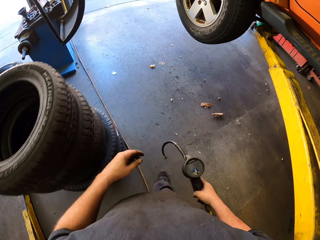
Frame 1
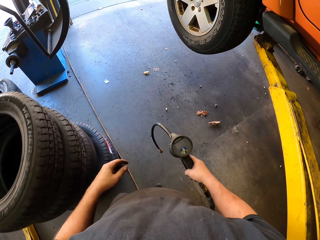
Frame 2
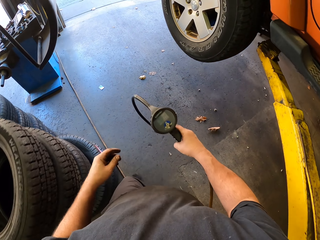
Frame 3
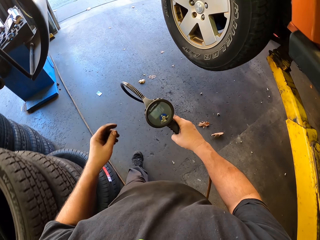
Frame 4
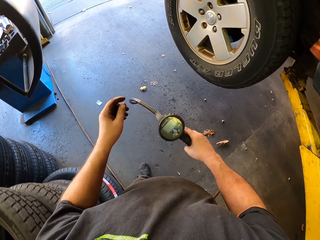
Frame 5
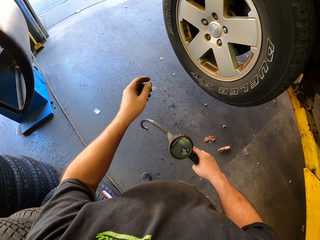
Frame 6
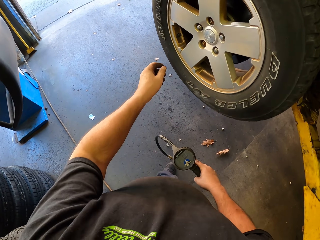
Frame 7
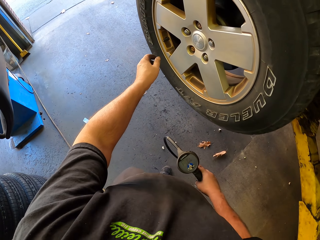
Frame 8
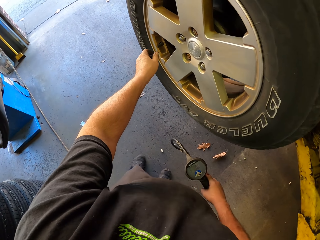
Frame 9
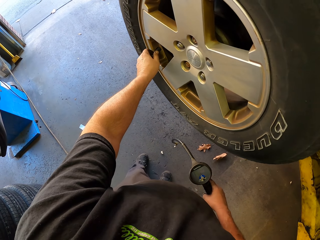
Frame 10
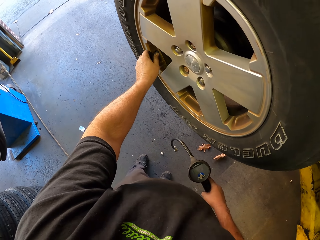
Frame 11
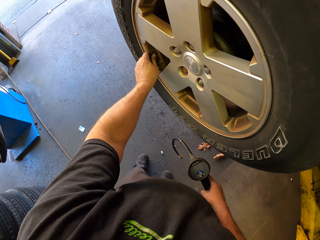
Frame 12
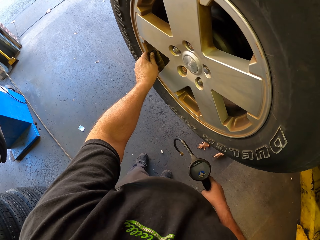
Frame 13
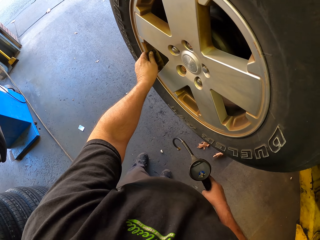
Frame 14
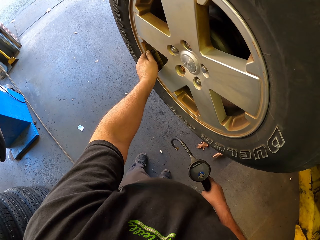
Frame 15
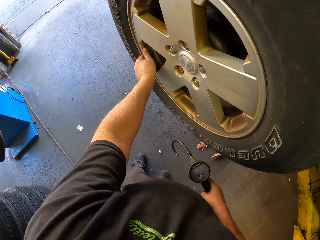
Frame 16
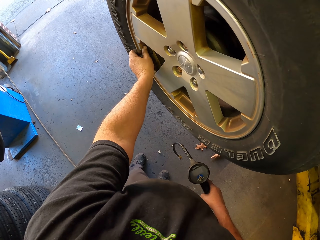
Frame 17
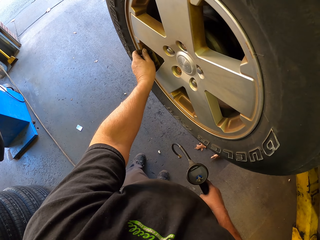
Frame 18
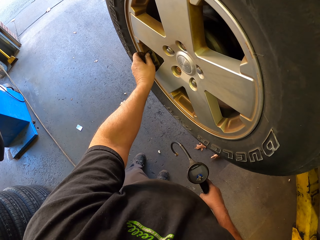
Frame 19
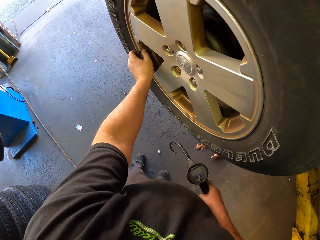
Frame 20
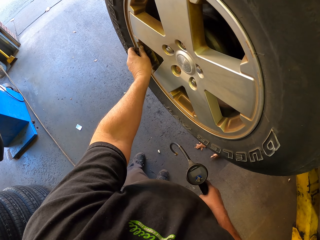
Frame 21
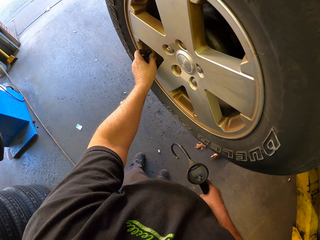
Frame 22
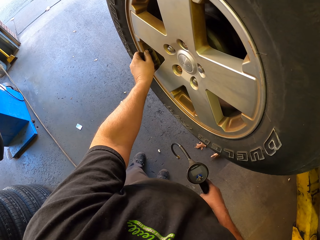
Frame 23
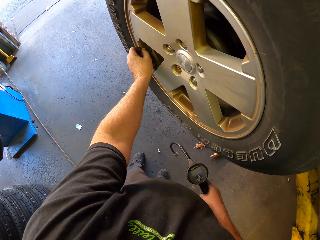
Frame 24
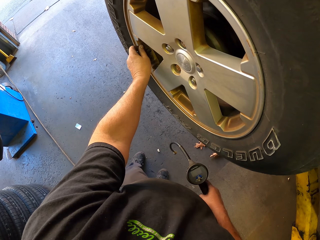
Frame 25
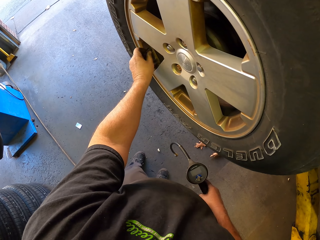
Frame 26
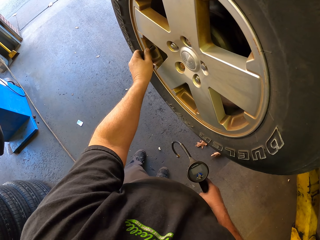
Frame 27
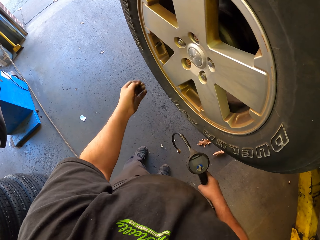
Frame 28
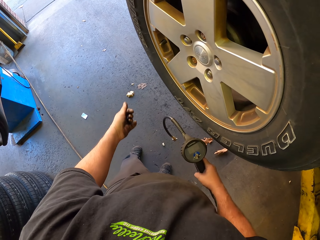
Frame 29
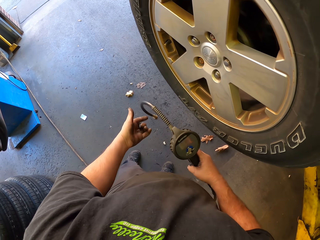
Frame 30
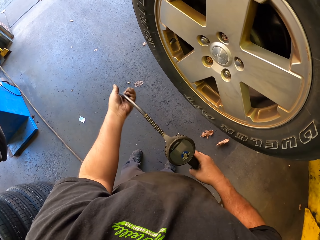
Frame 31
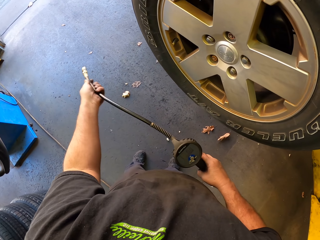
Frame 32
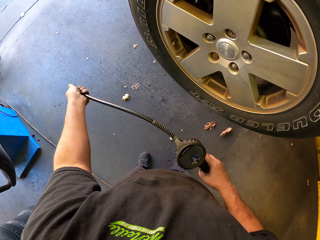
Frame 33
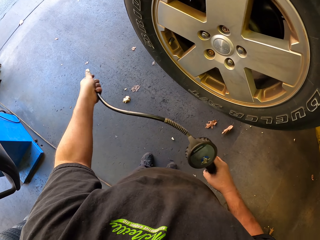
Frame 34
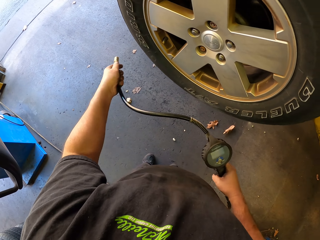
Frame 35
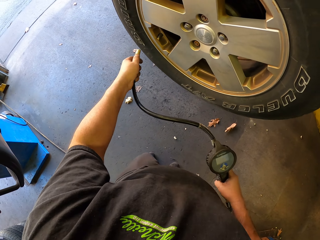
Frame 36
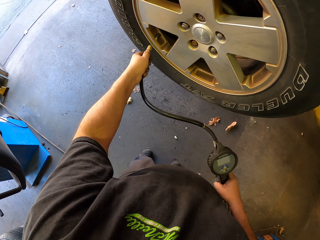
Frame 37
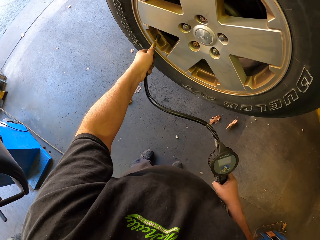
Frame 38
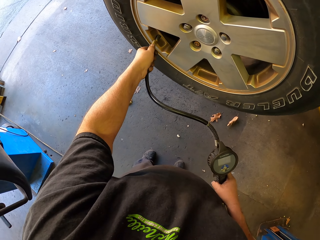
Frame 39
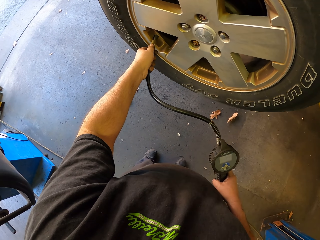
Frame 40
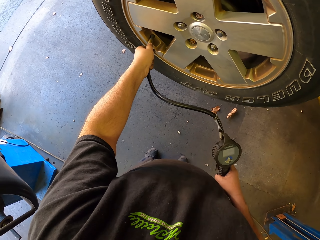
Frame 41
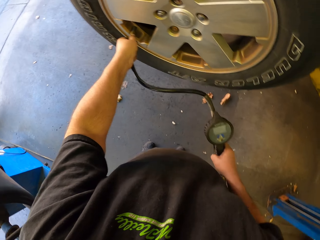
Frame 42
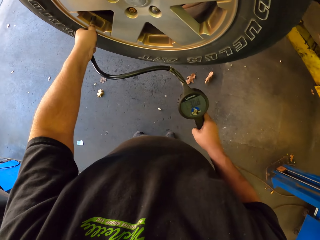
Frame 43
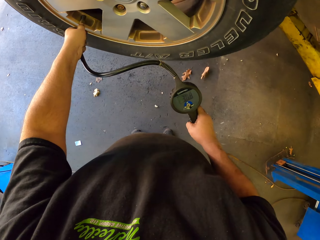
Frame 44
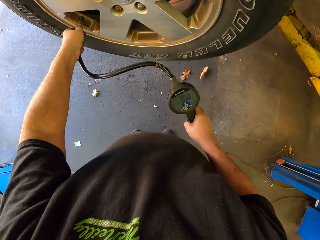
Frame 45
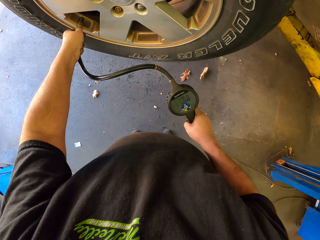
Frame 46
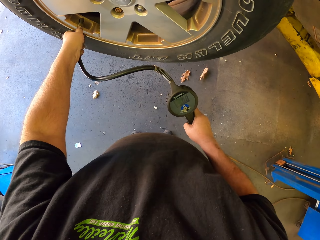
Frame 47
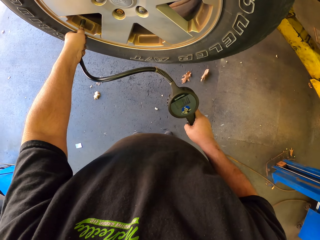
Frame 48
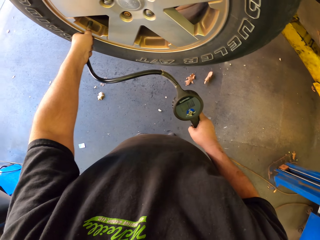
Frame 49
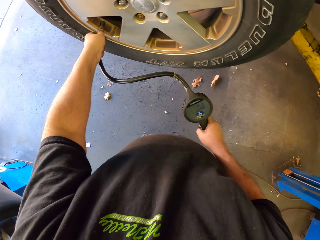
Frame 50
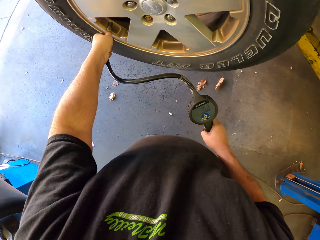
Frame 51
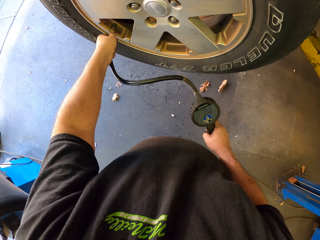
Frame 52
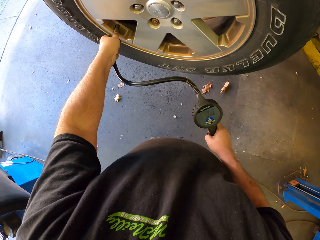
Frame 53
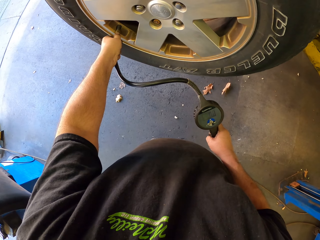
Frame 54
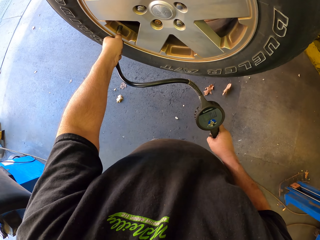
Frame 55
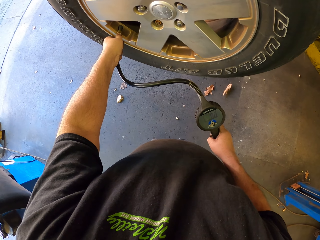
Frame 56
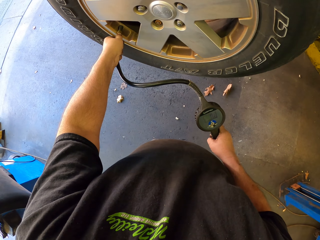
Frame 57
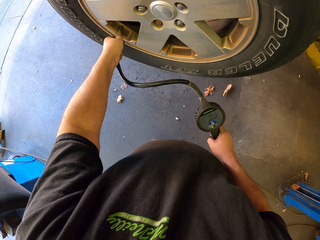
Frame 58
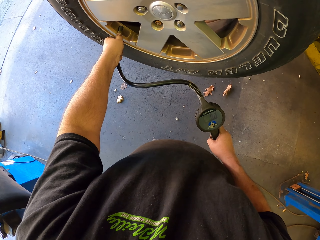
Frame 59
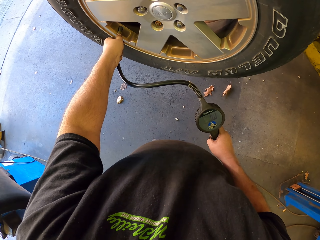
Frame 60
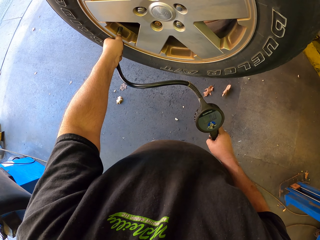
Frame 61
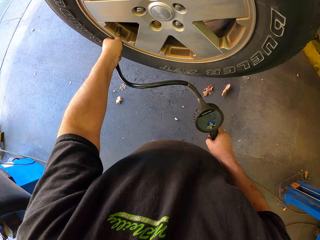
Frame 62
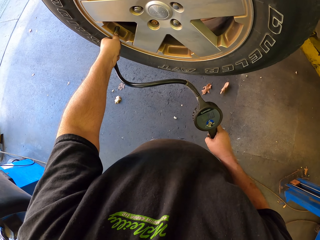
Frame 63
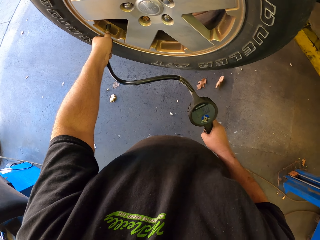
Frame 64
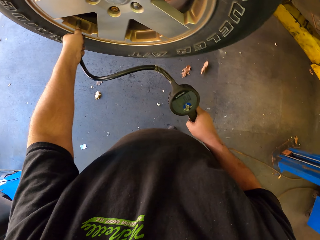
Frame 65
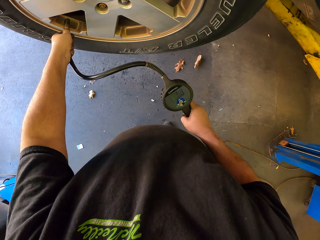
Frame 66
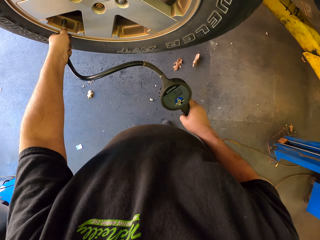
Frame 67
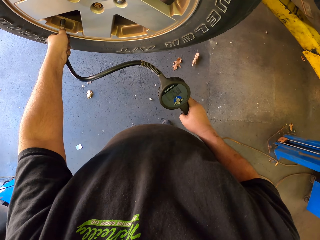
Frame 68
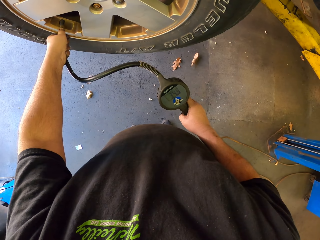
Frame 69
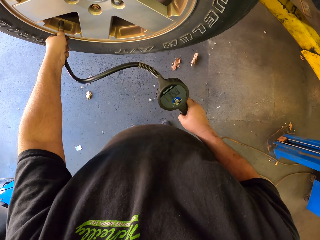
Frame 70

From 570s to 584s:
The camera wearer removes a tyre valve cap. They pick up the air pressure gauge. They place the fluid pressure on the air valve. They pump air in the tyre with the air pressure gauge.

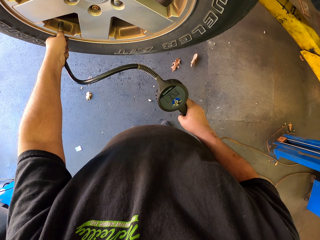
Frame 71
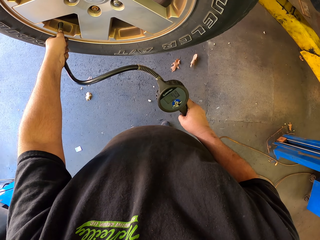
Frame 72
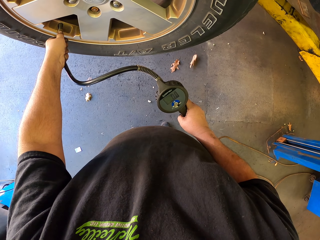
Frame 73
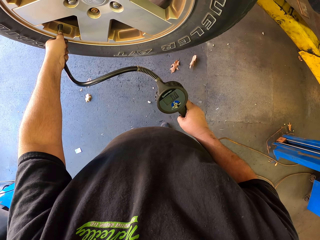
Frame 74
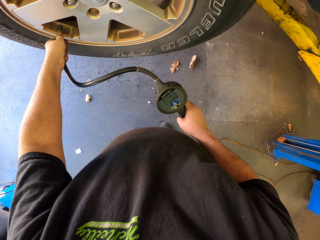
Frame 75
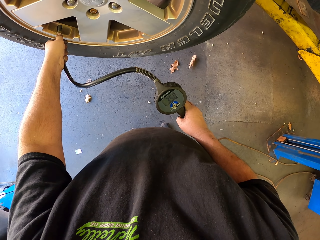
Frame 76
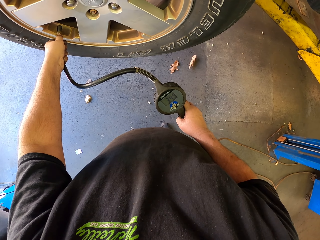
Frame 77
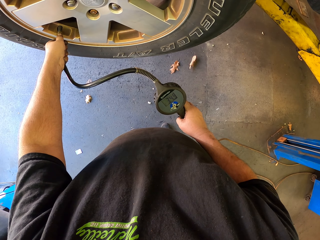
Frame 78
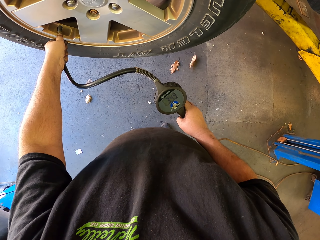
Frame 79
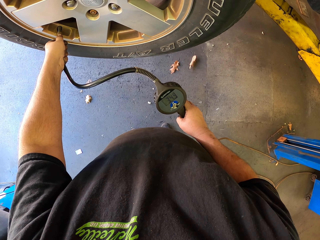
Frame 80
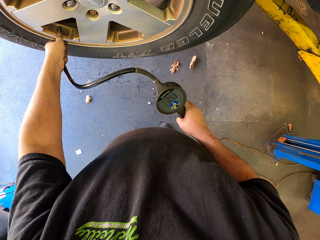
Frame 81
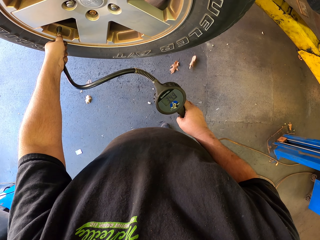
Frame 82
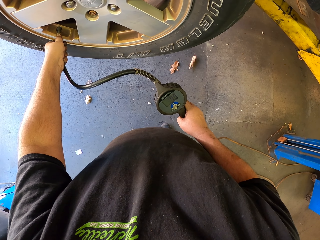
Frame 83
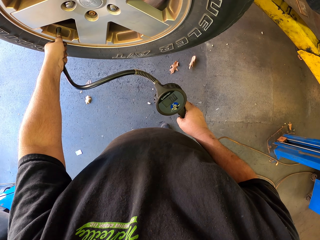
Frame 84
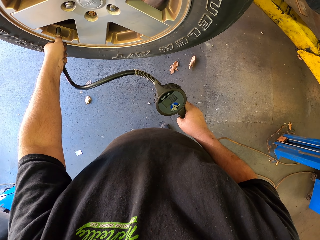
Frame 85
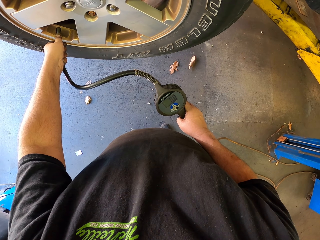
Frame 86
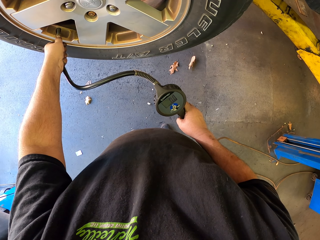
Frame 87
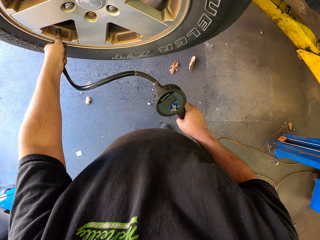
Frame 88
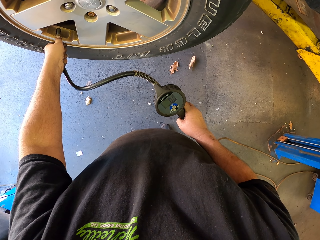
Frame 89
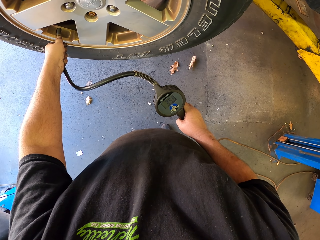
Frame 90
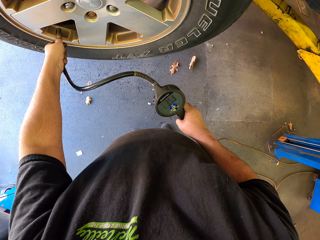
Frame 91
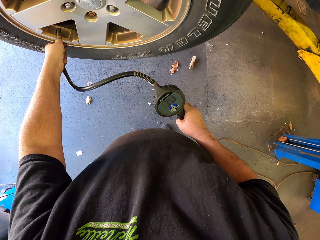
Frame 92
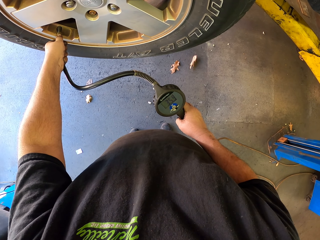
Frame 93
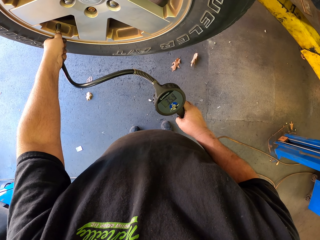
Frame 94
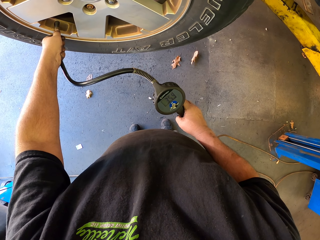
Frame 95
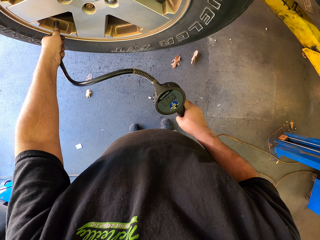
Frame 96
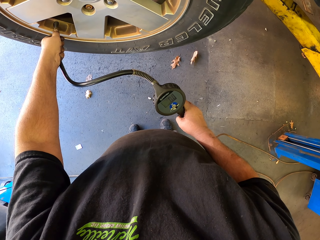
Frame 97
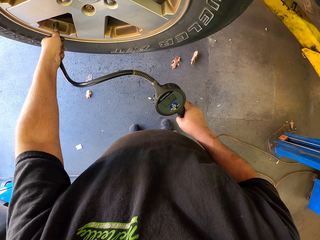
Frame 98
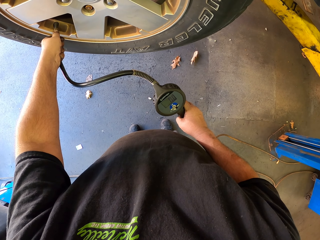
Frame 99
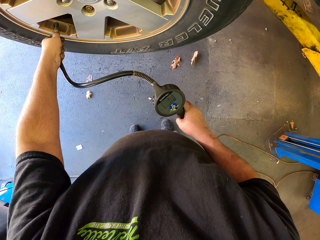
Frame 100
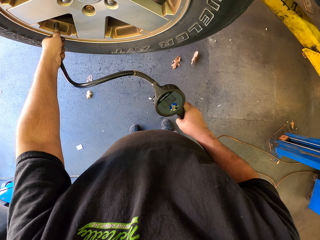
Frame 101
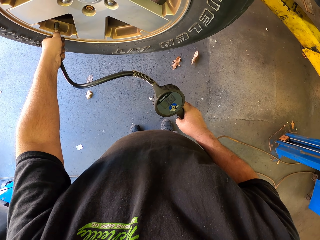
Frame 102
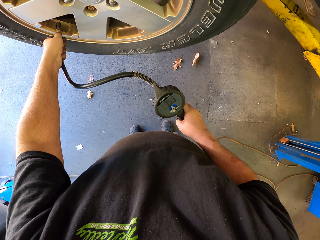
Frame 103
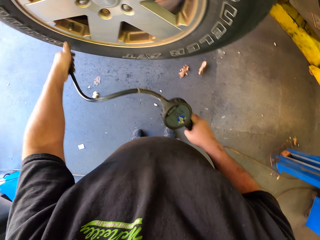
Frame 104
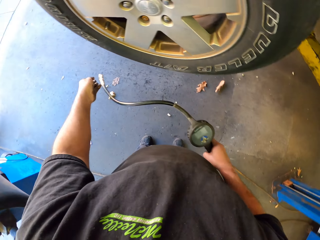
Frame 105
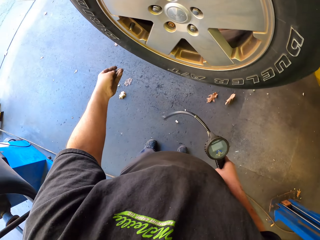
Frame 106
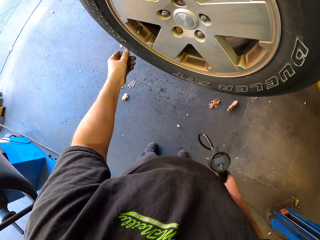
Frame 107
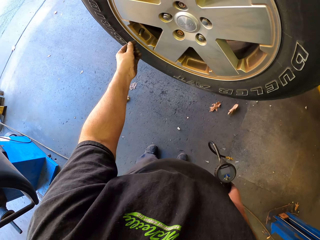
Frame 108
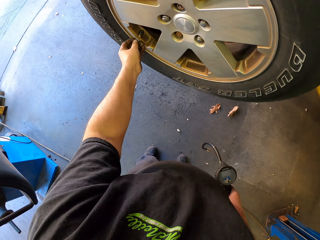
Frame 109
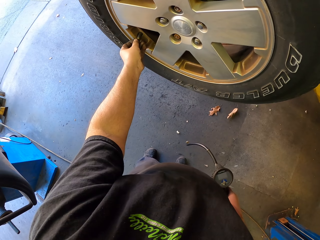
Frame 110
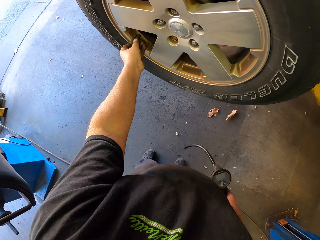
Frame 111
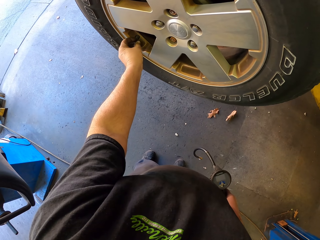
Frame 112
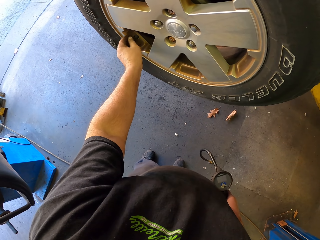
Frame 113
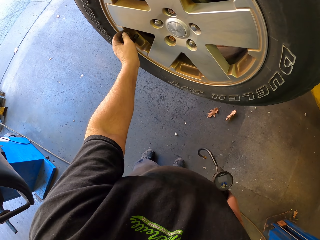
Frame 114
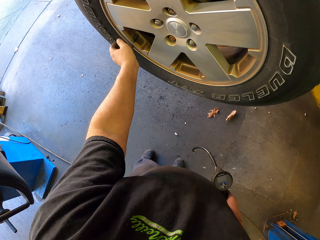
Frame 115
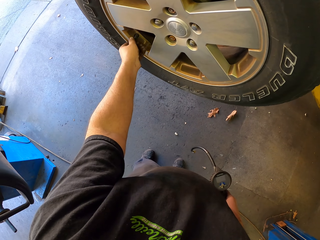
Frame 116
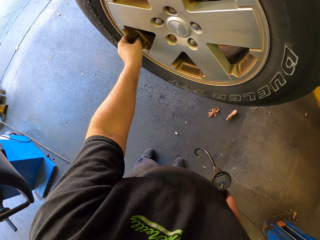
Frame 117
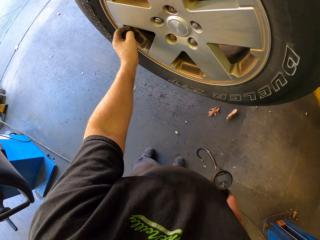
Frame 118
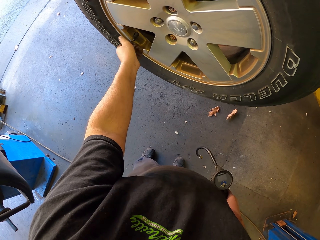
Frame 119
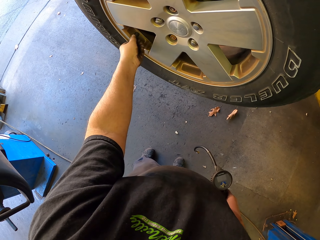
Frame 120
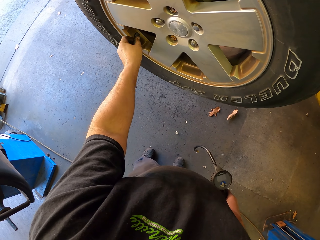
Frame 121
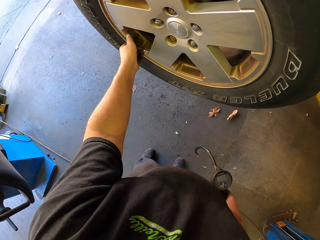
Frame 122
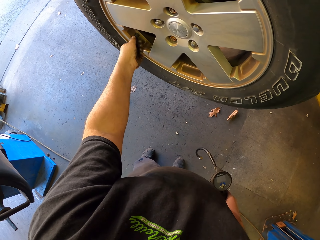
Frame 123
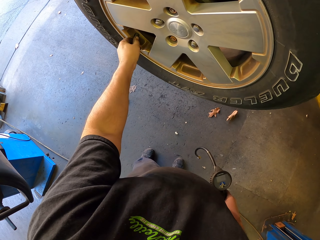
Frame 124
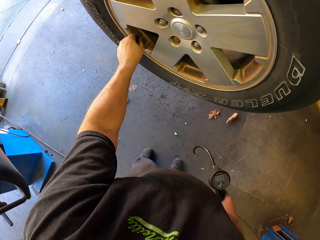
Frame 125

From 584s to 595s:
The camera wearer removes the fluid pressure from the air valve. They put the tyre valve cap back.
